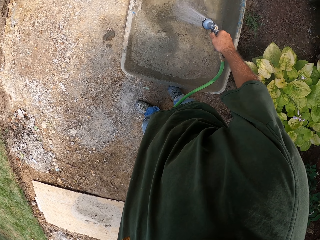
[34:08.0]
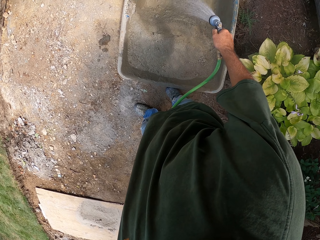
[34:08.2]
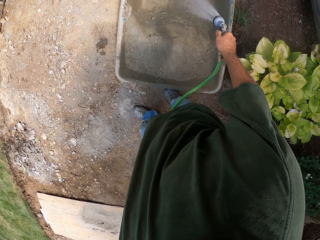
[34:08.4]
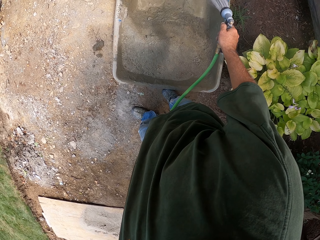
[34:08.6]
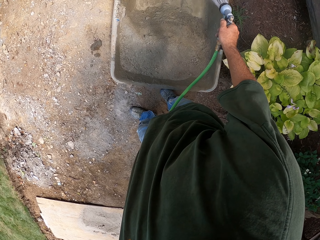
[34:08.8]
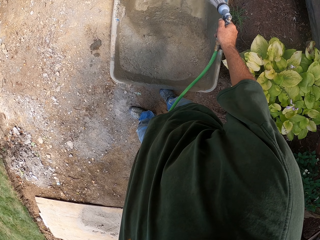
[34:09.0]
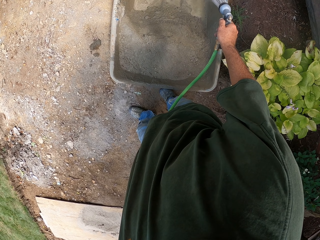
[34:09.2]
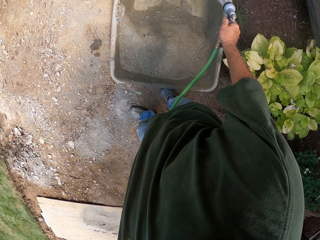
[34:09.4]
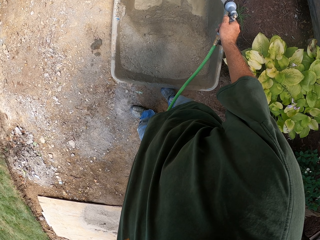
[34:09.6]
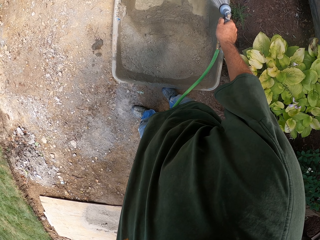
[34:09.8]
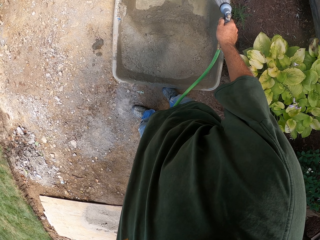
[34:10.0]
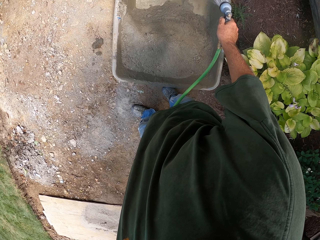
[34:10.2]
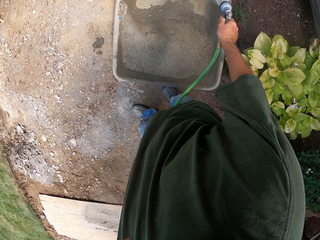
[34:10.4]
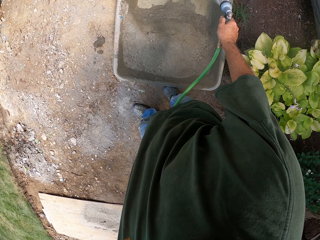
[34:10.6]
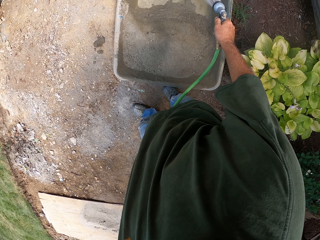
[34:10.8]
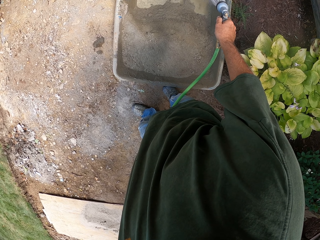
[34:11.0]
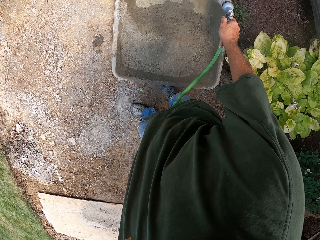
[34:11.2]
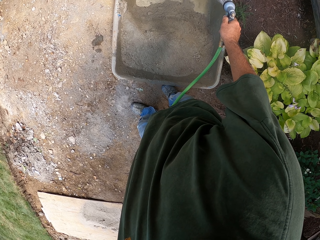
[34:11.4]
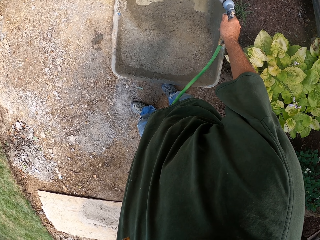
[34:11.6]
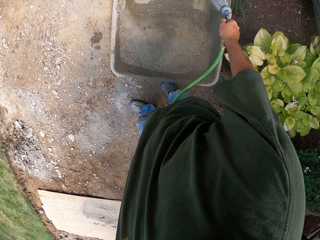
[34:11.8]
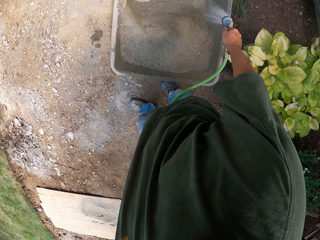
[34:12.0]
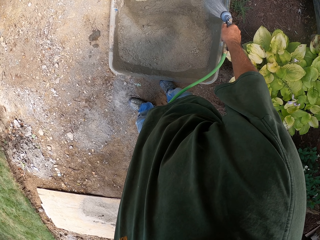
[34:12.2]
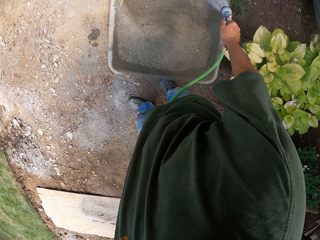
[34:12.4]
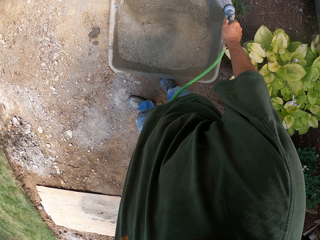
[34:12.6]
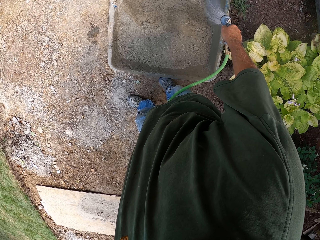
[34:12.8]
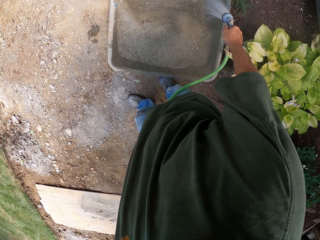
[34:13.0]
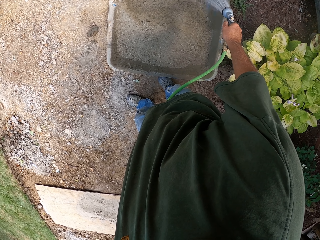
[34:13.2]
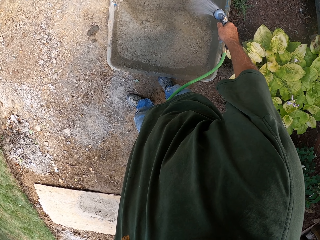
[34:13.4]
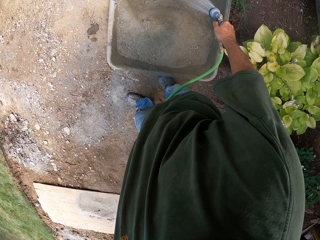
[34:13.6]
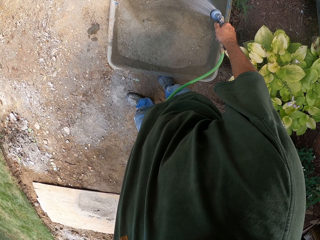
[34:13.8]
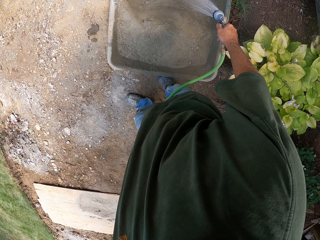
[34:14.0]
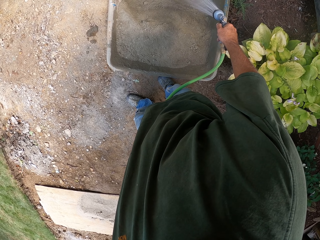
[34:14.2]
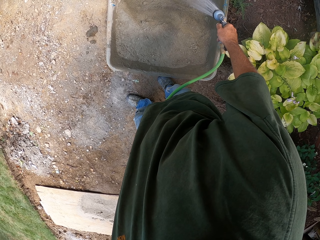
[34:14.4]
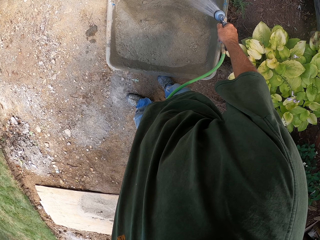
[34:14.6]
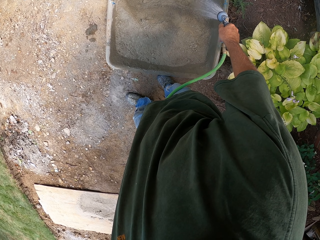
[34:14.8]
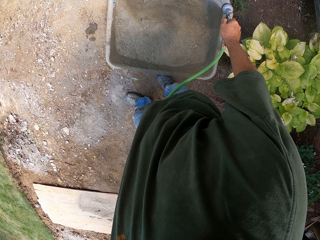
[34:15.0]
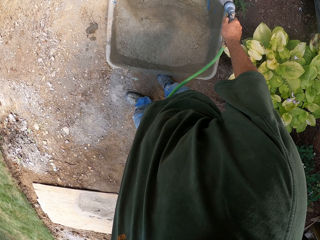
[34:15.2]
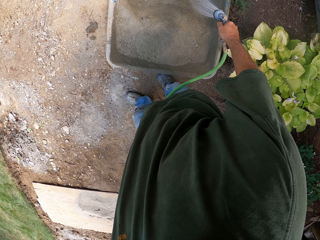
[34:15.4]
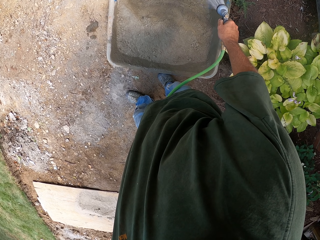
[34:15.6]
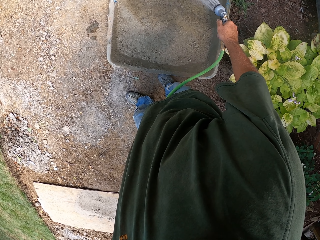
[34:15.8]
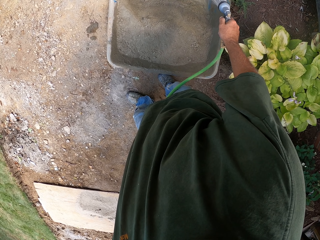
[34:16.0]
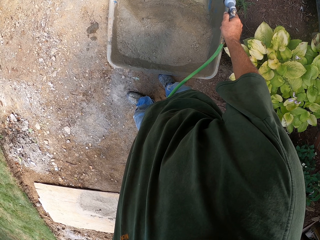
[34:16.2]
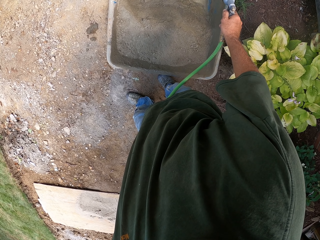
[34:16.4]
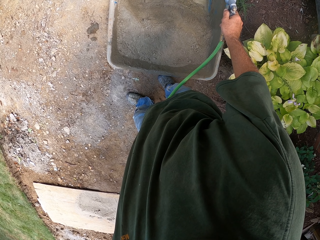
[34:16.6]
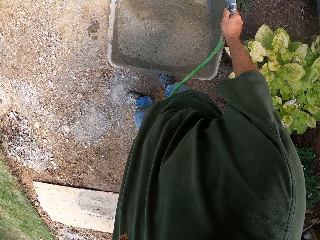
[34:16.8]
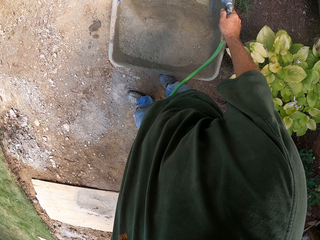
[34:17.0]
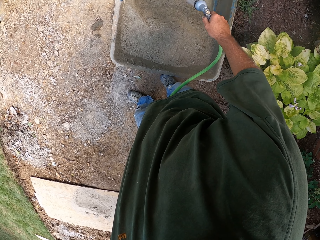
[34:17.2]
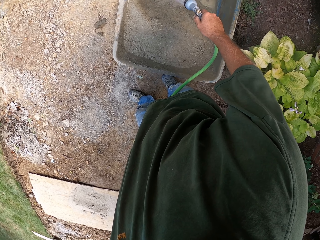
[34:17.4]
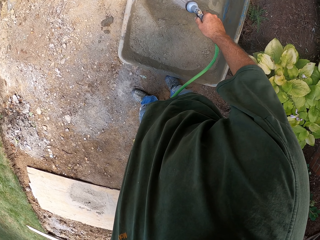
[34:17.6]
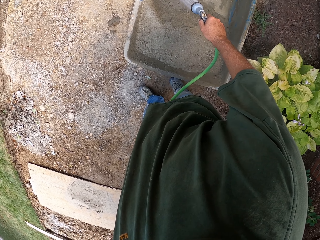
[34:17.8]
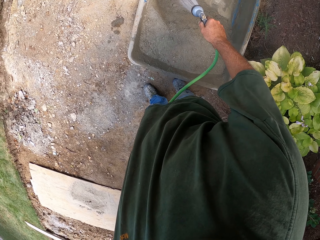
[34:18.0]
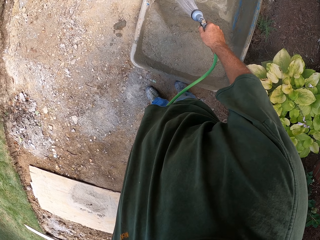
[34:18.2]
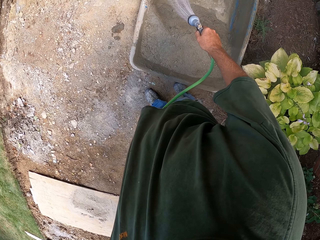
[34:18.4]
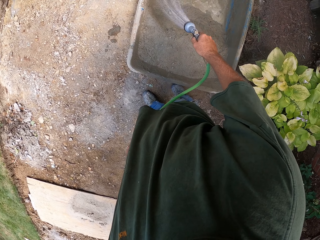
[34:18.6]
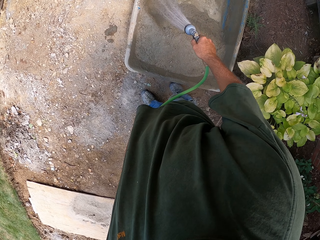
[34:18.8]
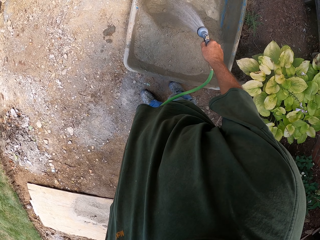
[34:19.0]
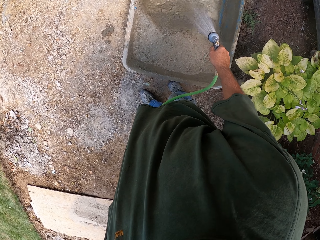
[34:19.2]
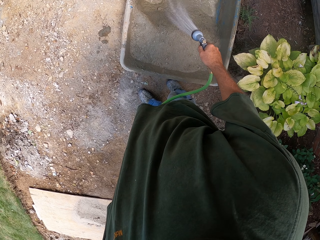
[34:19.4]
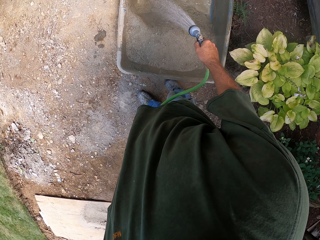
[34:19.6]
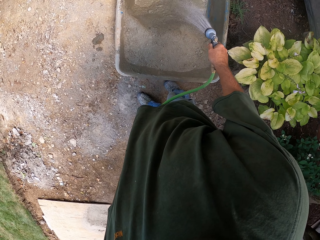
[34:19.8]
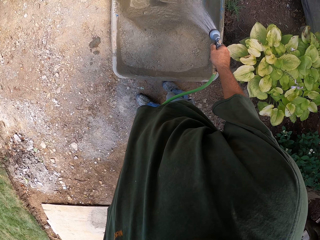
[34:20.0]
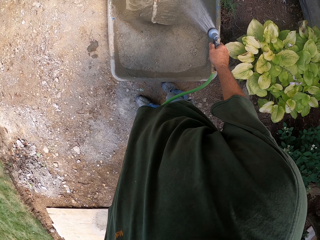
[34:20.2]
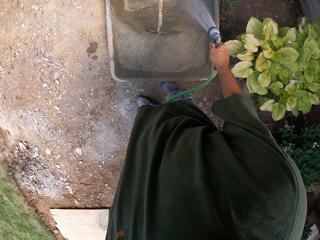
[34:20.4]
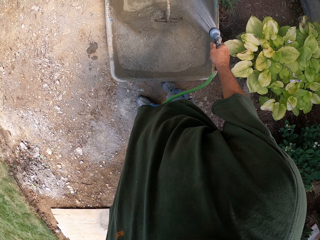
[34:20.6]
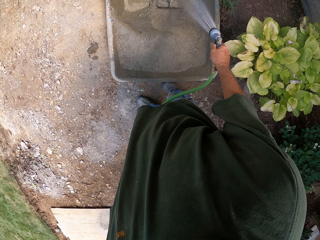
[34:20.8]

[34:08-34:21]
The camera wearer pours water on the mixture. They pour water on the mixture again.

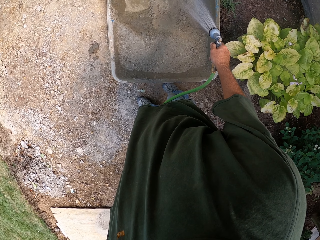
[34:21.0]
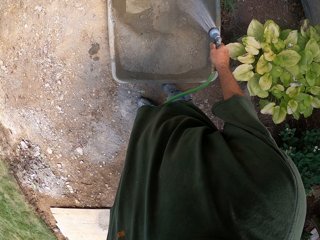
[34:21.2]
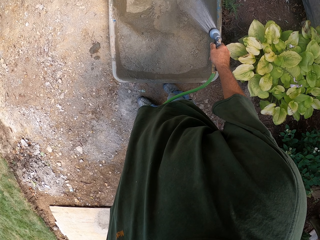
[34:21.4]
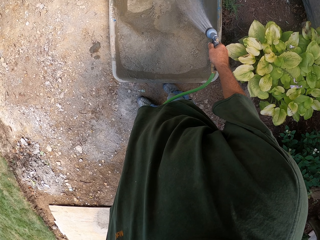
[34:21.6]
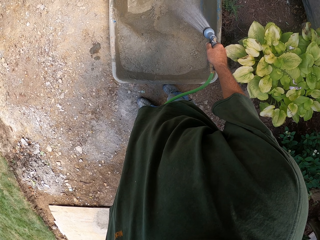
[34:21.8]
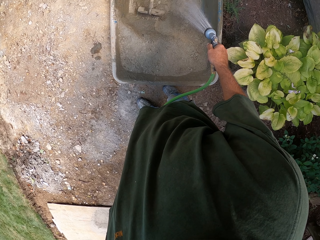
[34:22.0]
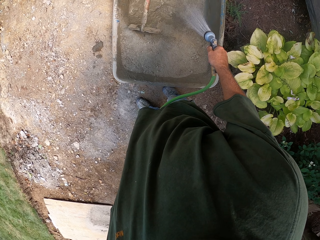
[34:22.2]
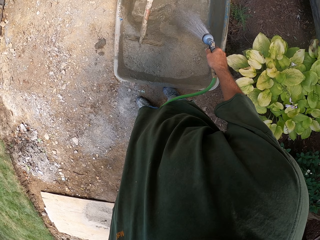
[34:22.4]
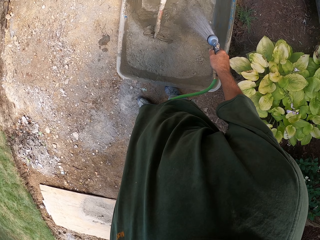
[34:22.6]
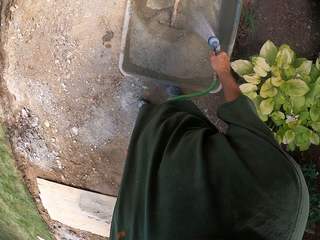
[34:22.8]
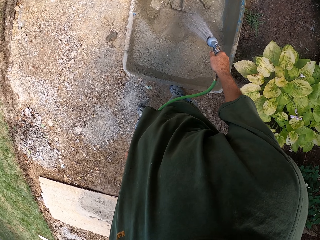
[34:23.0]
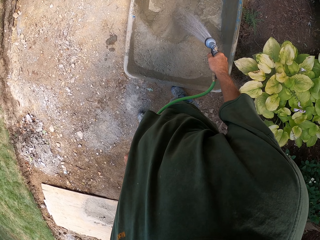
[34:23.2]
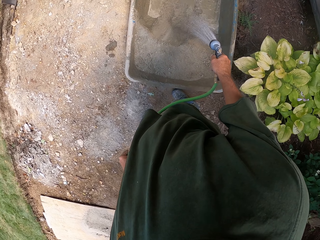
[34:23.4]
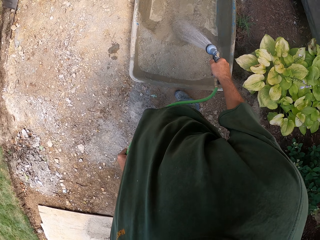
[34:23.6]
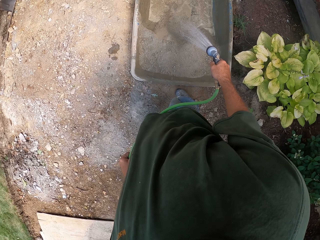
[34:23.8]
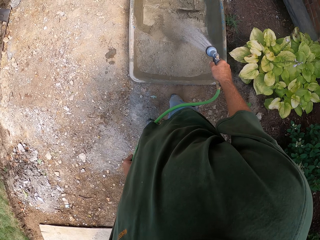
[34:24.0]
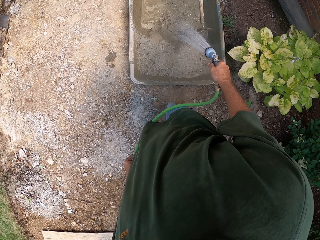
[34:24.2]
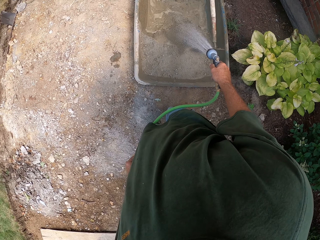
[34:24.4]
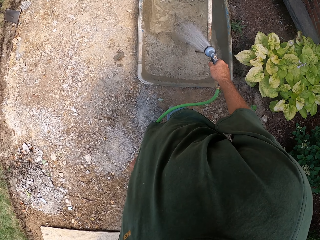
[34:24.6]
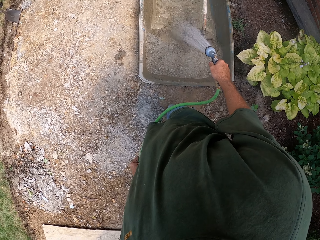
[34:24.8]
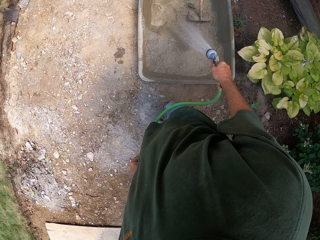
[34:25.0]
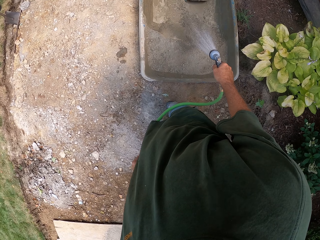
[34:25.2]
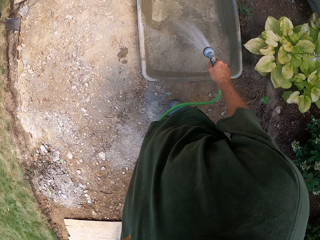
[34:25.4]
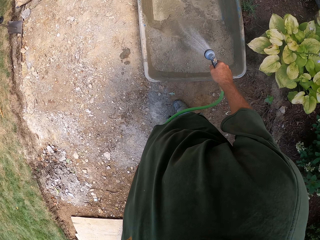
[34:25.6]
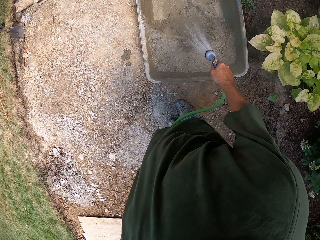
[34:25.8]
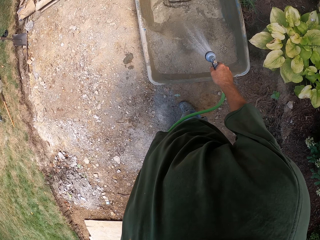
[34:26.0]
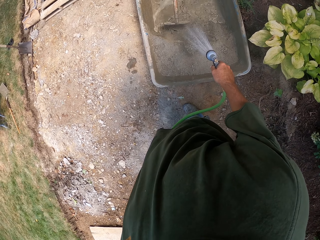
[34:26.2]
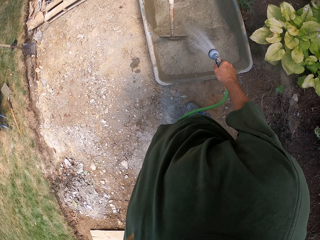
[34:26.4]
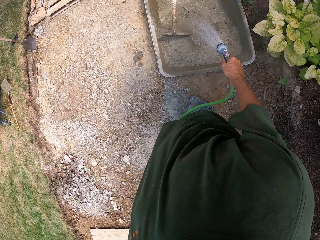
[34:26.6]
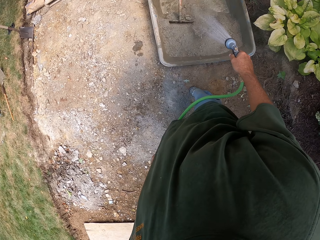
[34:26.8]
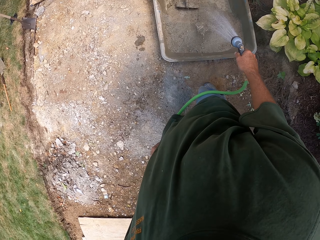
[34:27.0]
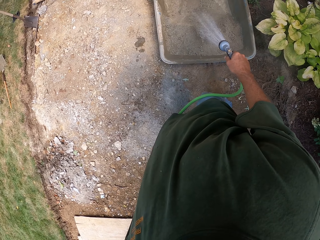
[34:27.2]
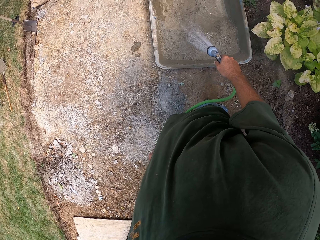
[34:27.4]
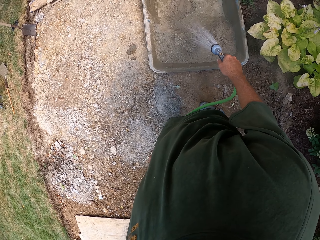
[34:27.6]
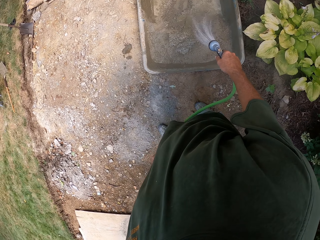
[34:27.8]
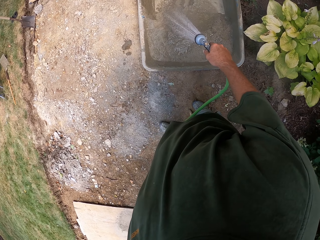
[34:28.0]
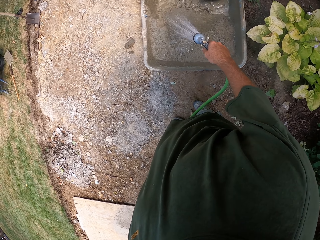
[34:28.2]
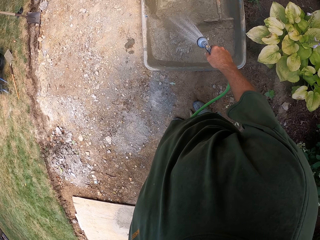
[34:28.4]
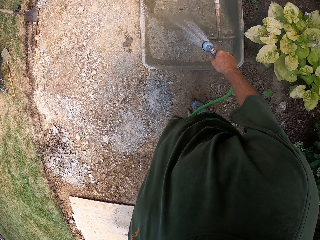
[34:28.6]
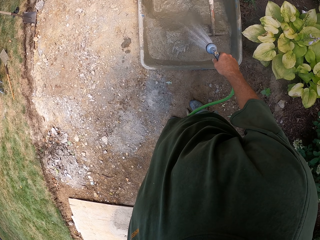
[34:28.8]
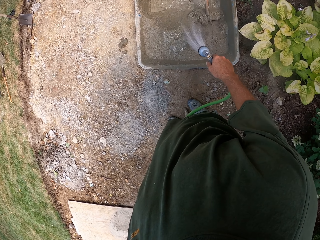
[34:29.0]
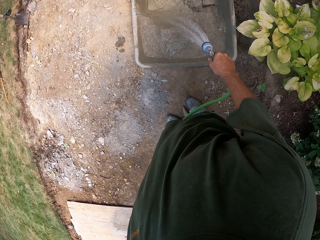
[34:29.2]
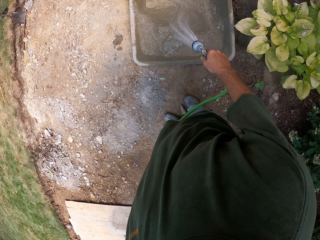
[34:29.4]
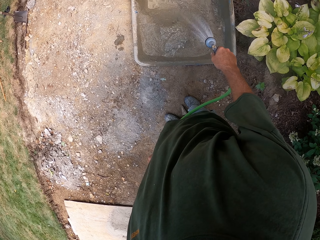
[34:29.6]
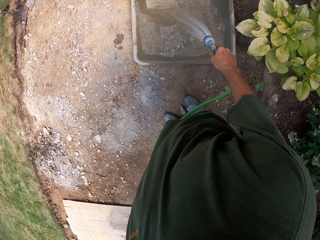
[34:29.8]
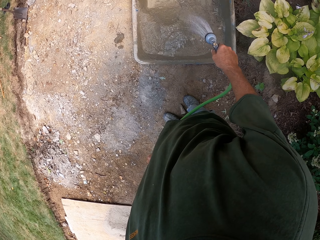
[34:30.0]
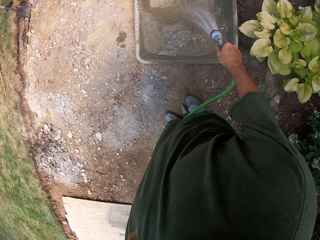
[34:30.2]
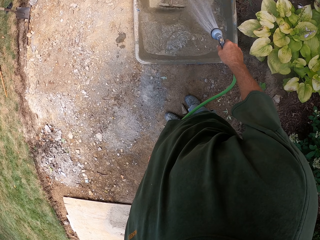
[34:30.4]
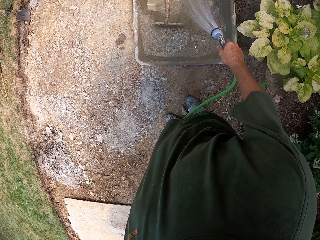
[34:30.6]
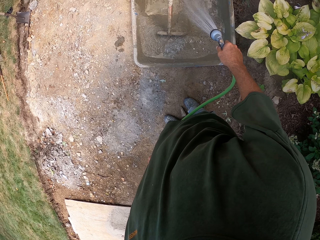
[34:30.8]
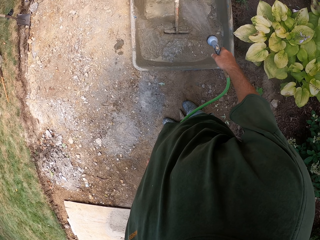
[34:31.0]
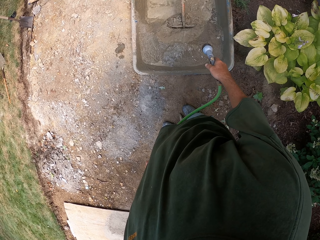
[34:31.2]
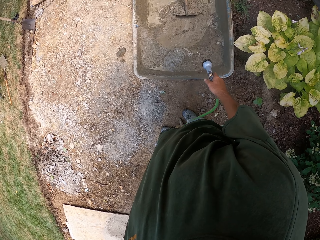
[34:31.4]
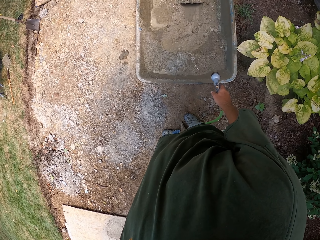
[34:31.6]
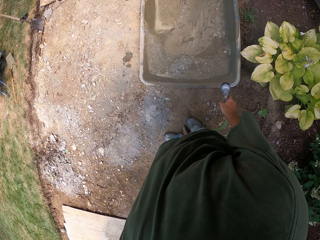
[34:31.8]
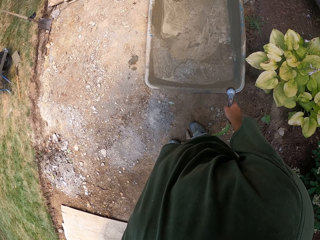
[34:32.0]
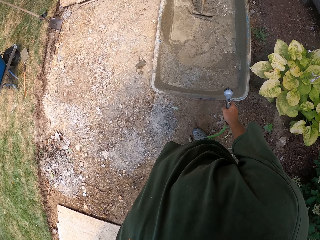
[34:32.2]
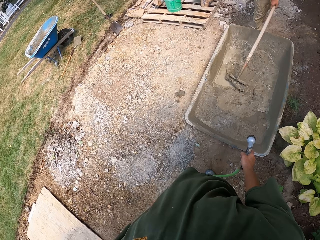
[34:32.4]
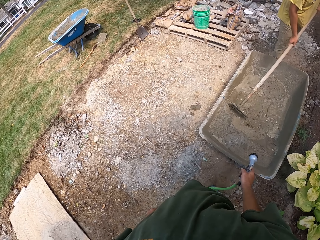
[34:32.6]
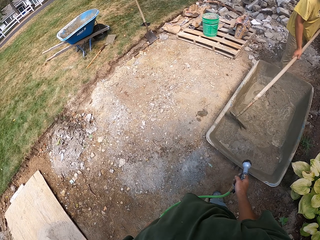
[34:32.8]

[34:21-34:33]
A man mixes sand with a hoe. The camera wearer closes the tap.
